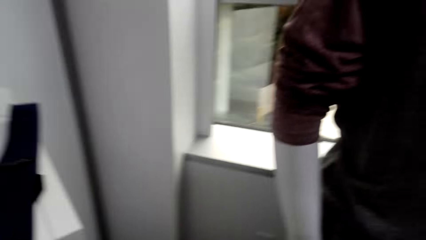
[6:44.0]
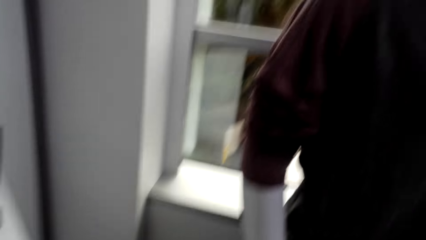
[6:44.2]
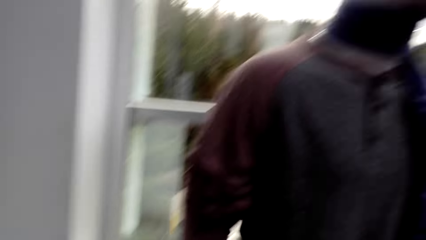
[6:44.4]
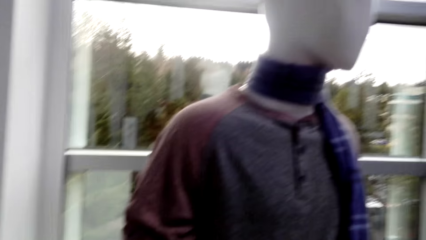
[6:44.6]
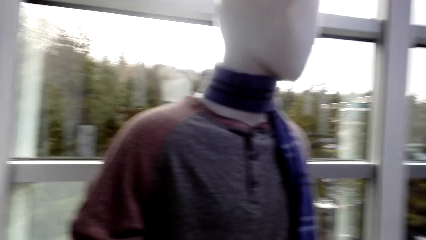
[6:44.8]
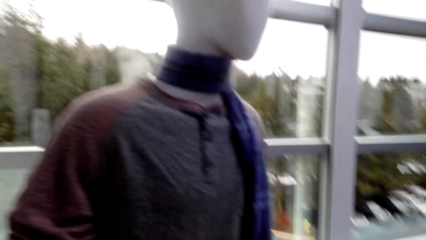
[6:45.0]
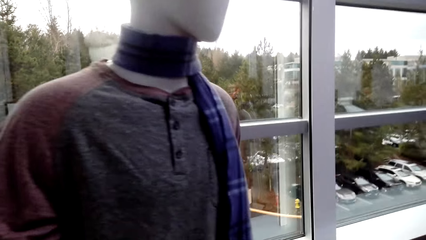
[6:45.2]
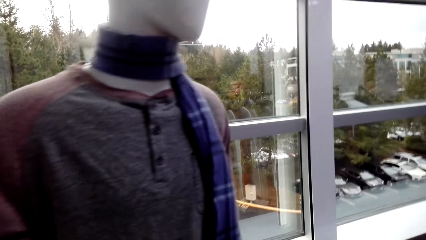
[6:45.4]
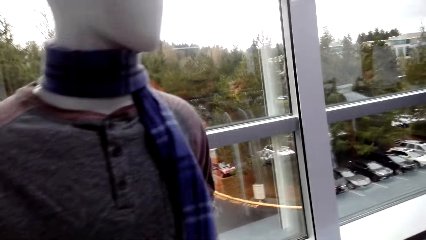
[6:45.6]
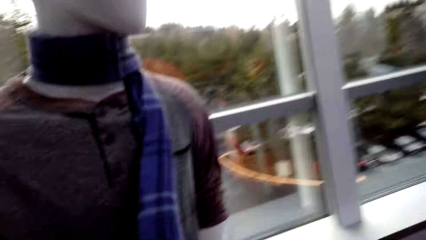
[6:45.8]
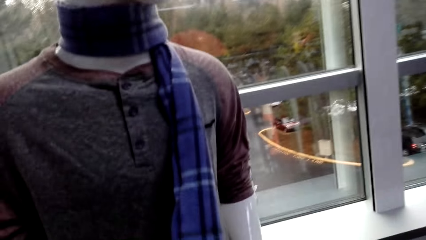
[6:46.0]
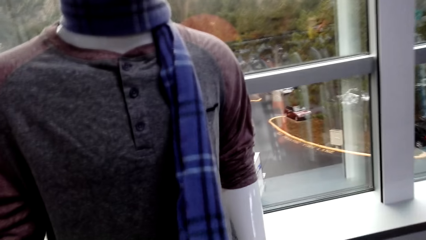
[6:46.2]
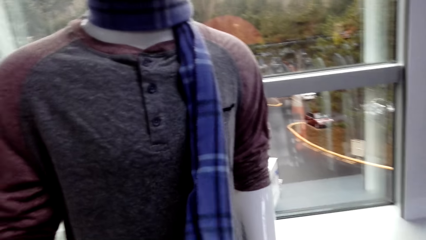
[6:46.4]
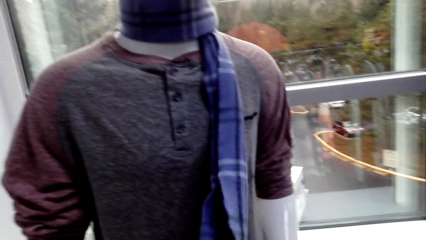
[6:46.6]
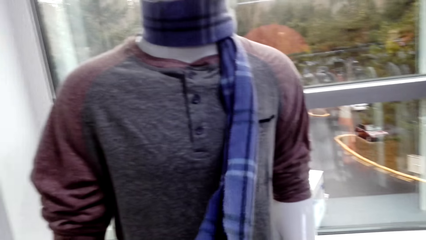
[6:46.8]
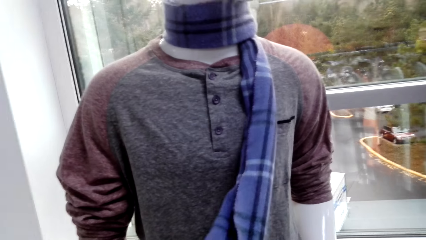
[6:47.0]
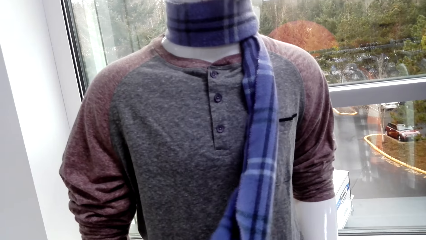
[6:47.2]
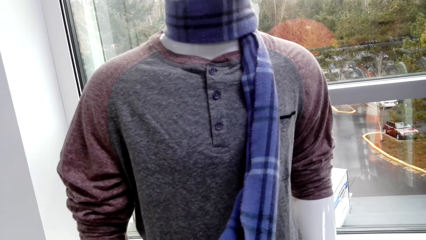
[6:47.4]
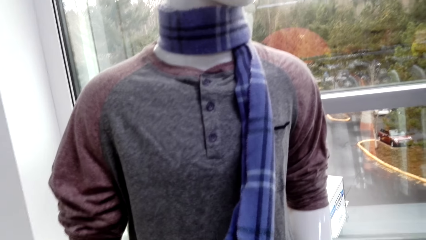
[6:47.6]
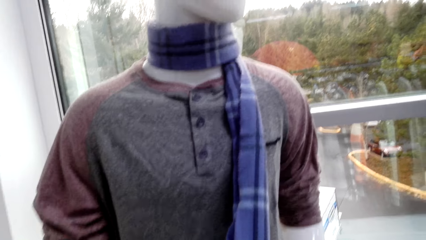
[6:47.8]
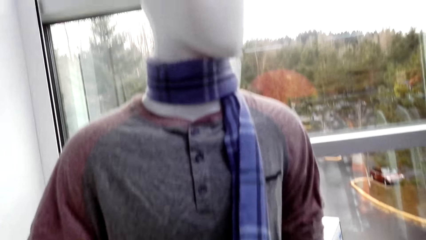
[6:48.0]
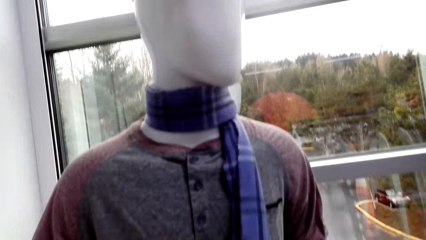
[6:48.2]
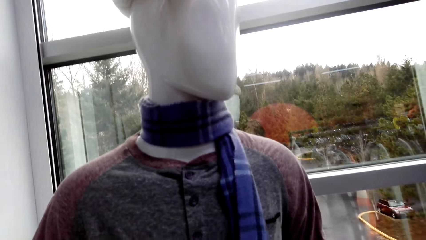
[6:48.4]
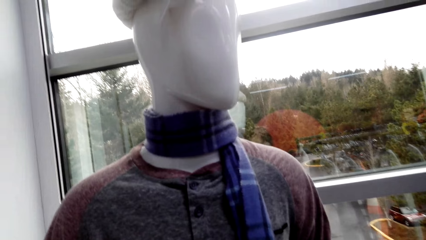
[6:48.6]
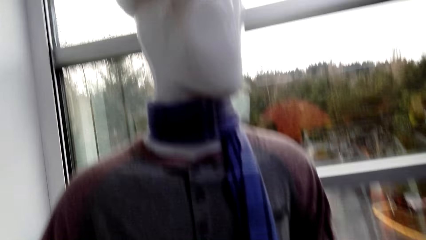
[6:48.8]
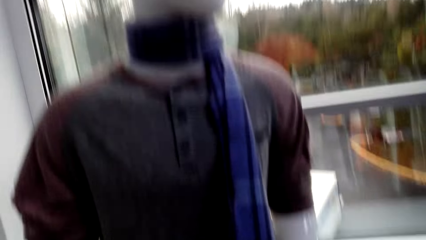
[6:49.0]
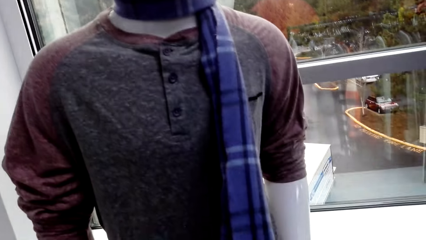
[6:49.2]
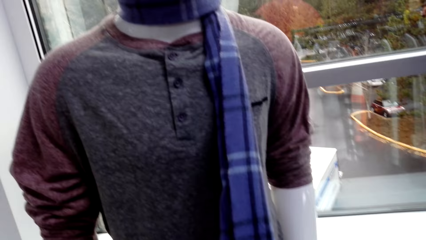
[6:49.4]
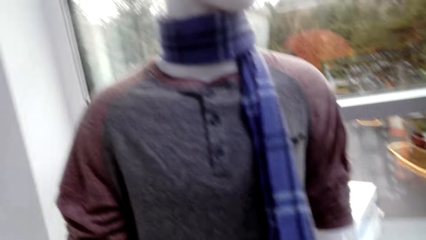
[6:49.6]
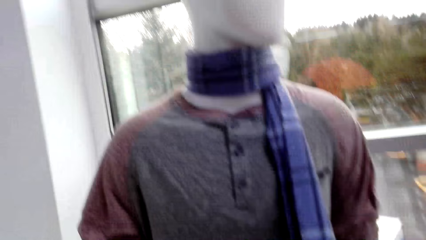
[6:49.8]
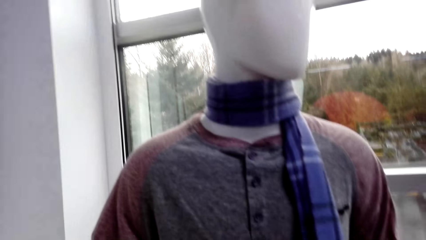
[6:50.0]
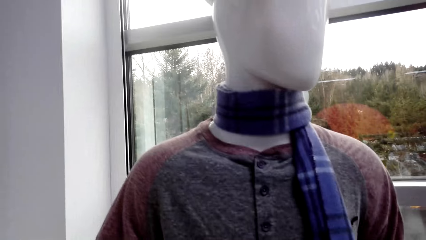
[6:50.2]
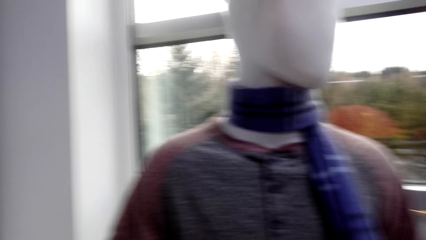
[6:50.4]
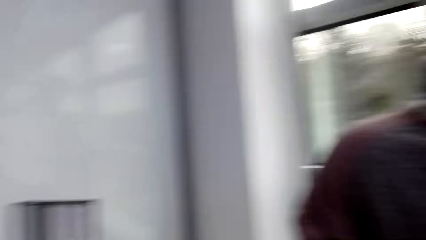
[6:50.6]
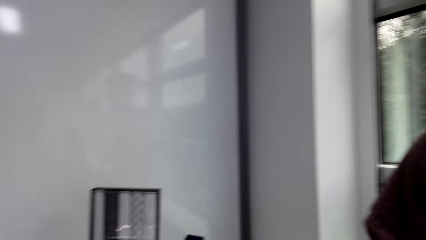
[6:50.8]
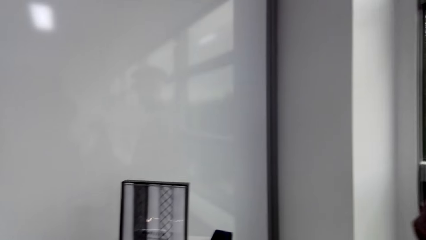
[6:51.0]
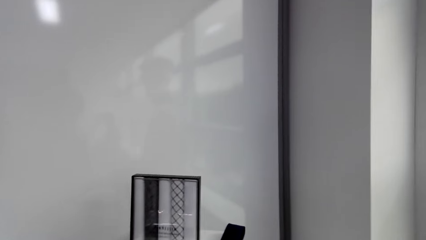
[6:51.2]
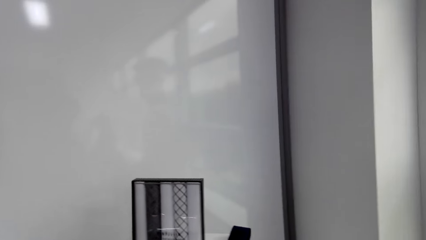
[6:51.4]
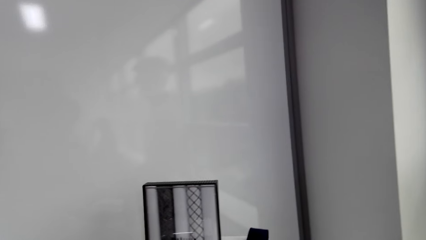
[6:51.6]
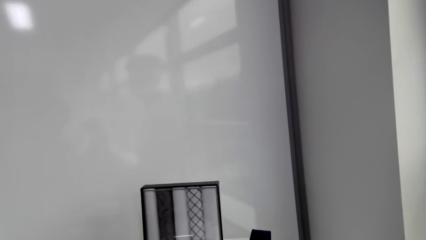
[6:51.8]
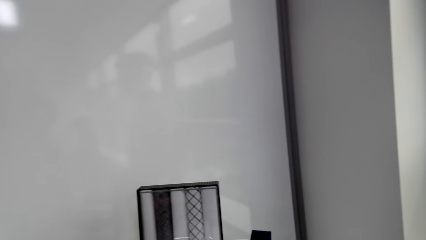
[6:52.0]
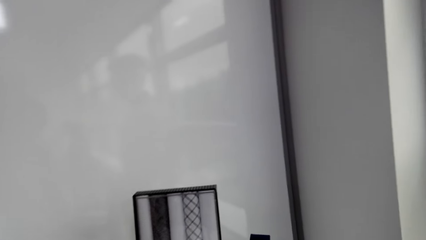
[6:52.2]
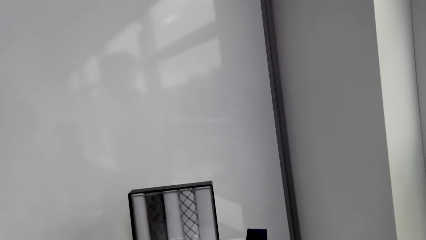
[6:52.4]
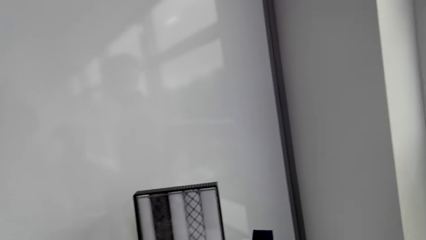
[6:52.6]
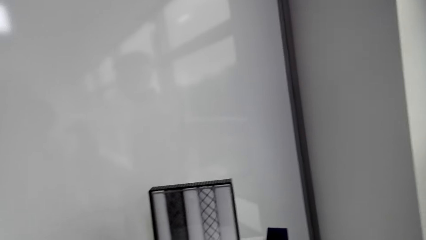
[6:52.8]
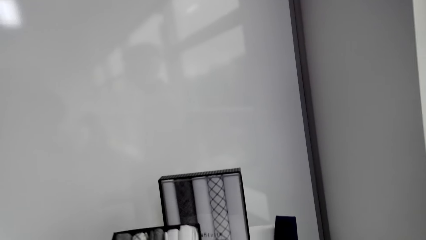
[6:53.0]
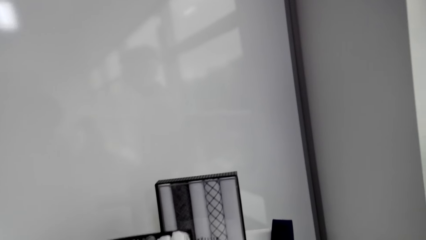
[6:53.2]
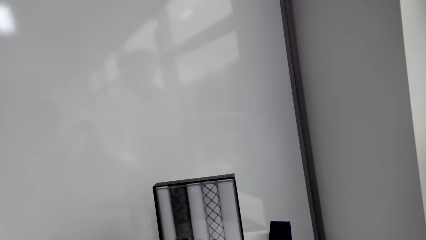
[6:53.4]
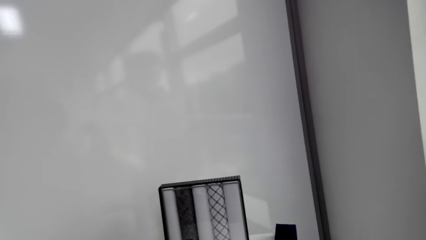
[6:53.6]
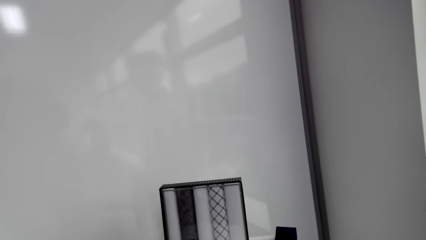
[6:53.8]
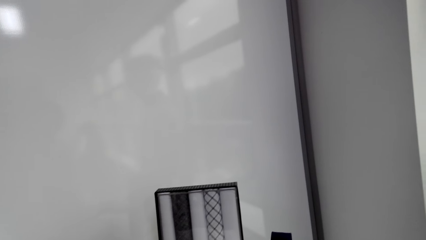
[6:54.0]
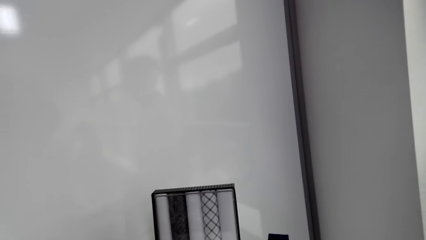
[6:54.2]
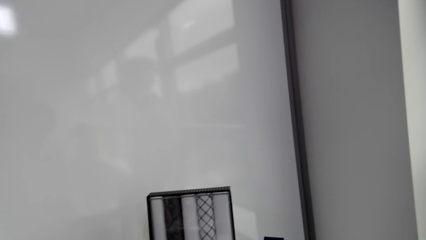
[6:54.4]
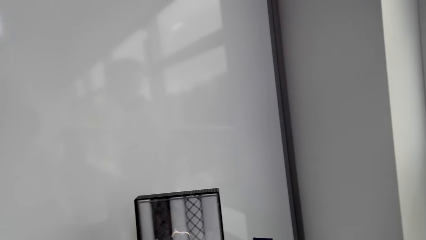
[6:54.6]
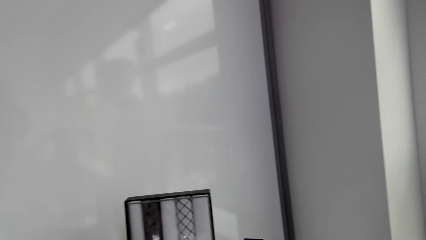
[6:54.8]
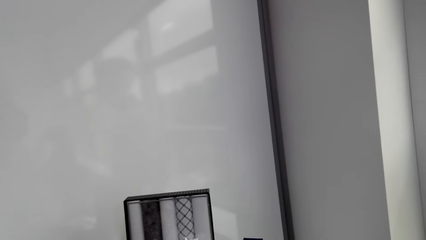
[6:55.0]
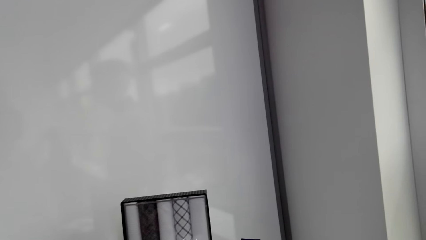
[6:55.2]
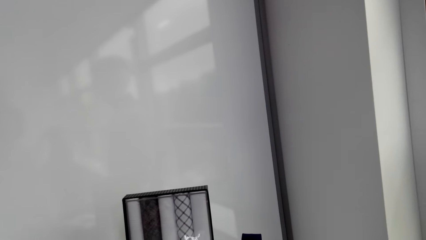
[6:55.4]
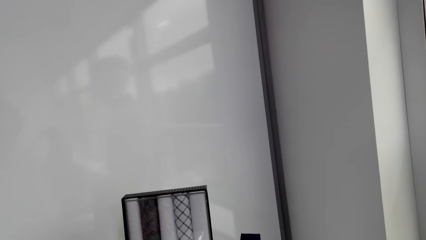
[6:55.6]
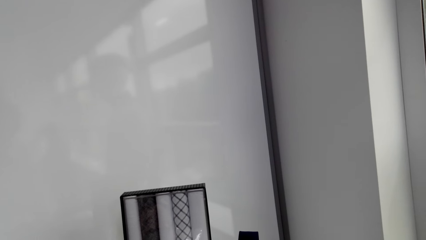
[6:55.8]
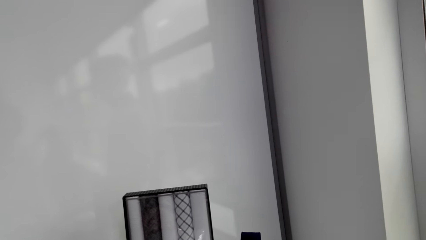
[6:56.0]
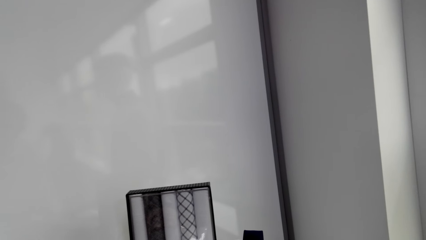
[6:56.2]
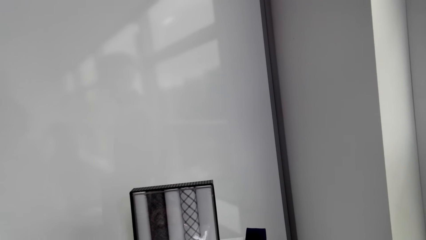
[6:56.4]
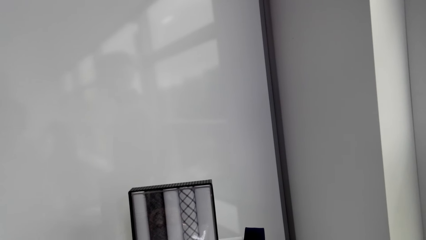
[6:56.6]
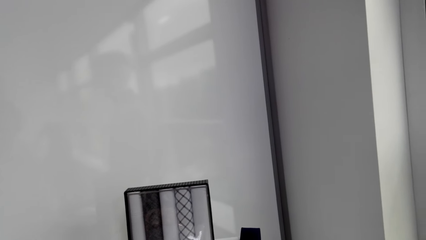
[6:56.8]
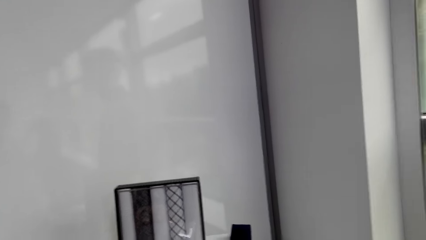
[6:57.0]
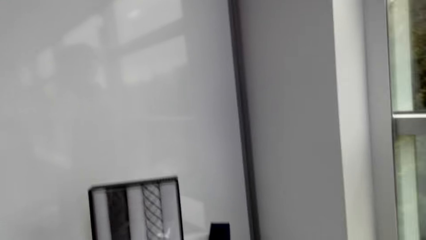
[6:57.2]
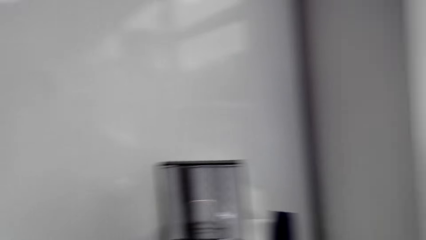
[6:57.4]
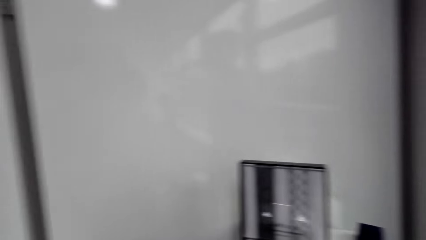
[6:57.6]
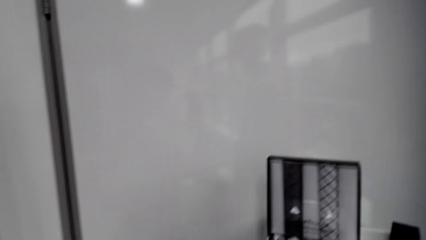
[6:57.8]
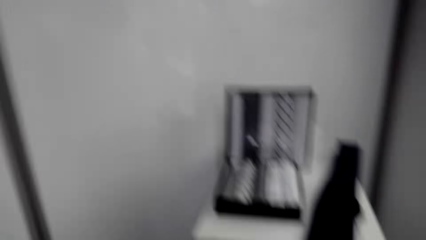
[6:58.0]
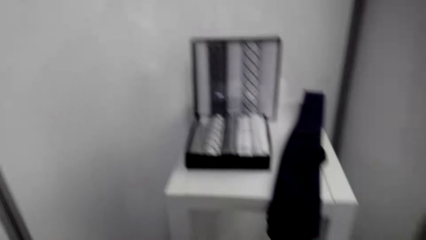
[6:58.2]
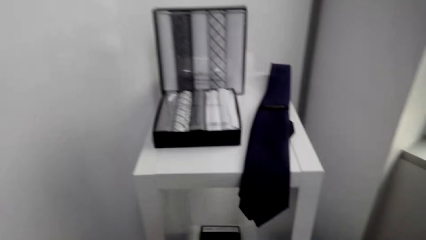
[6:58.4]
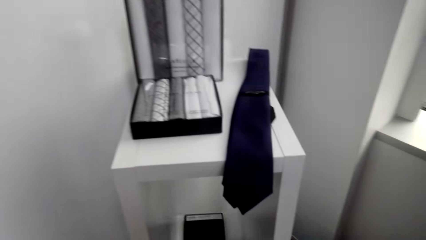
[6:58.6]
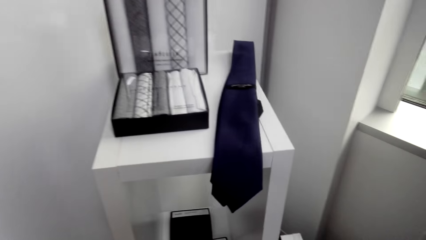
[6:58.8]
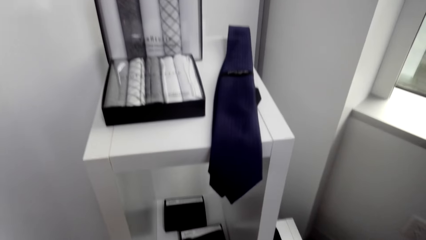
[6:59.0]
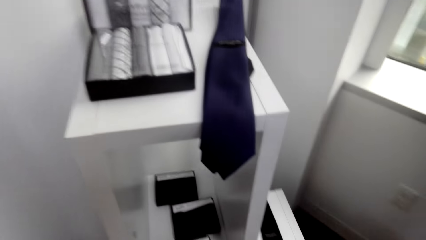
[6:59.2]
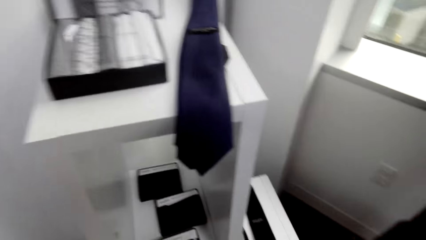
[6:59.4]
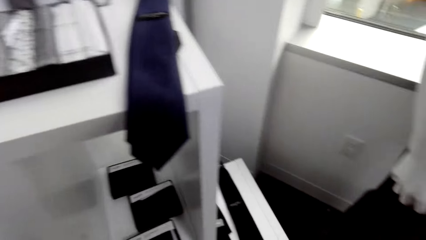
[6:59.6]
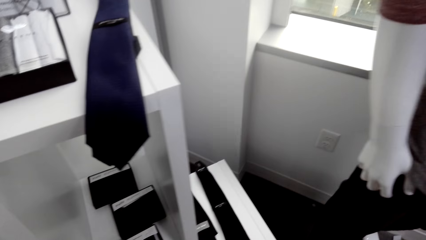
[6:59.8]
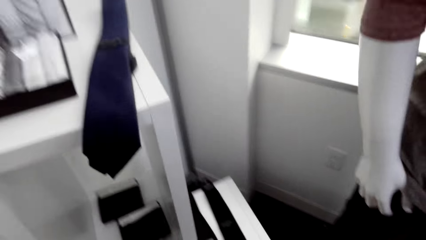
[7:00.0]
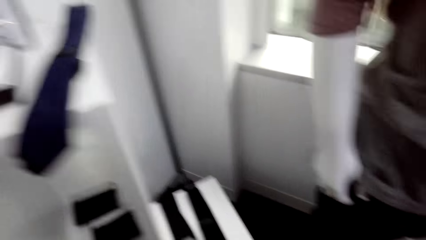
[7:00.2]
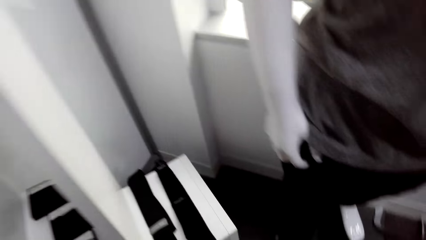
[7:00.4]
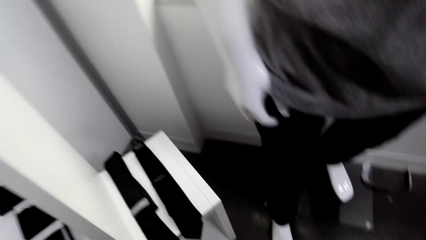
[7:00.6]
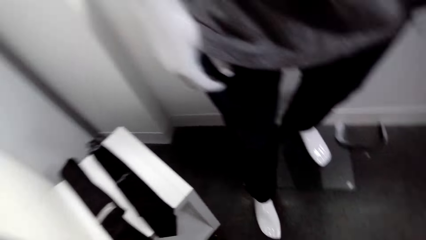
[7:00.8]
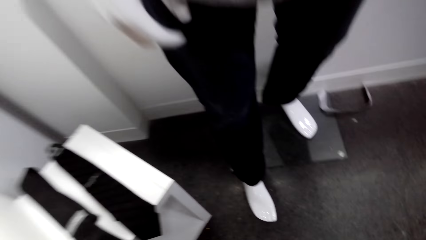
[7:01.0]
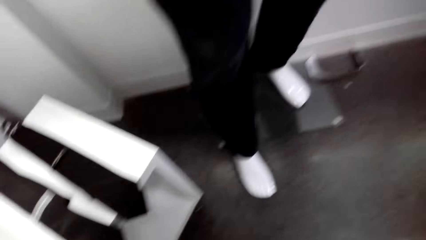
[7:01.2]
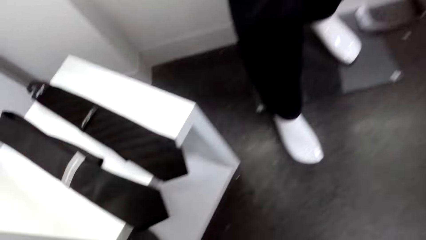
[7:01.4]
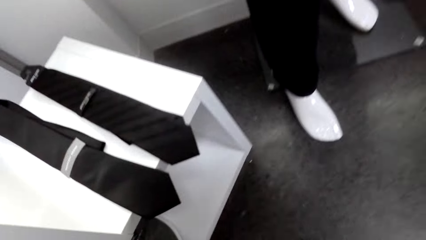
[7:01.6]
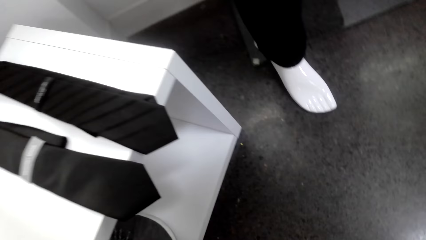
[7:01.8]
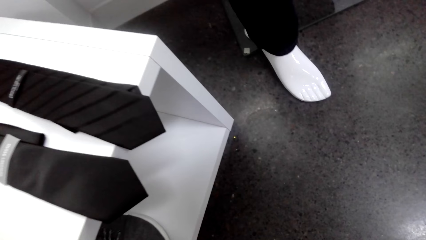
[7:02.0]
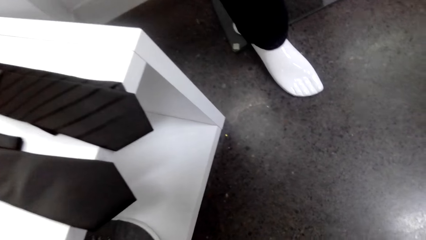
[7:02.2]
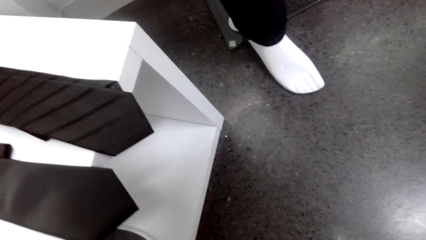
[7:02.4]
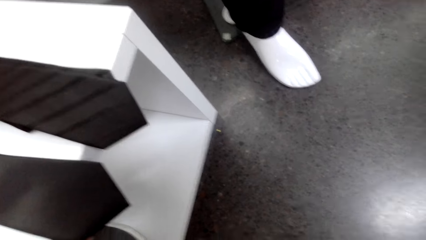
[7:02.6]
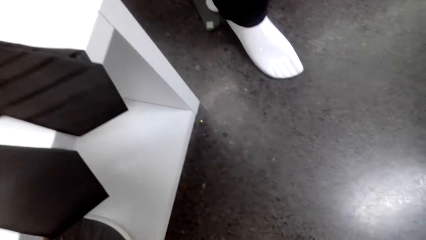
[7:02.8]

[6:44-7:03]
The camera wearer touches a scarf on the display. They pick a custom box from the display. They check the custom box.
